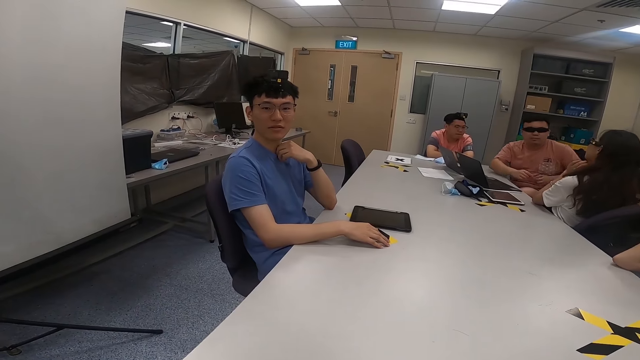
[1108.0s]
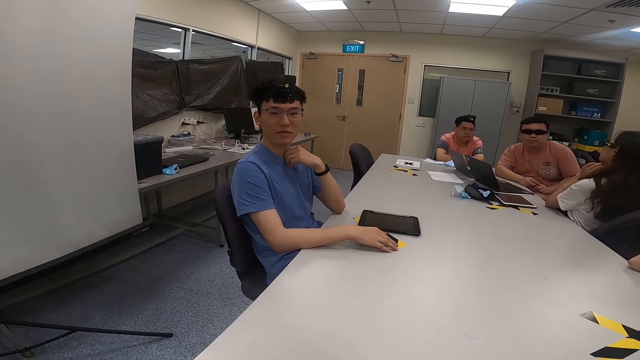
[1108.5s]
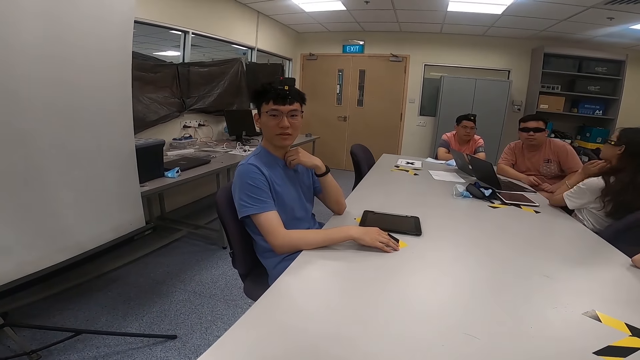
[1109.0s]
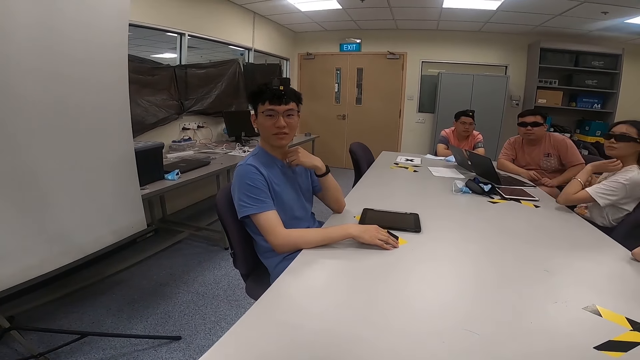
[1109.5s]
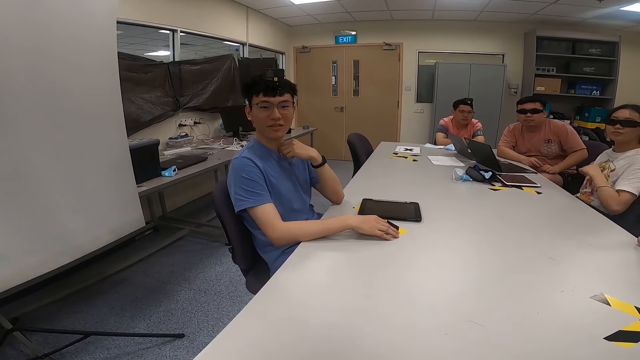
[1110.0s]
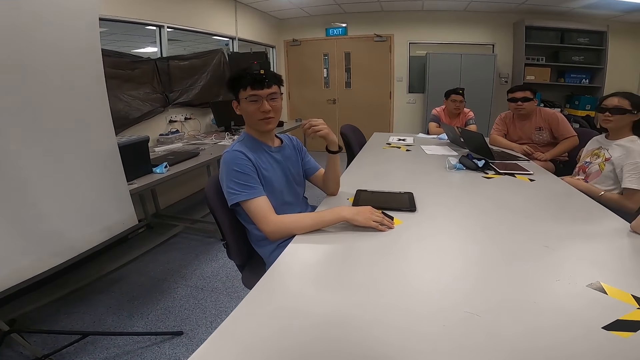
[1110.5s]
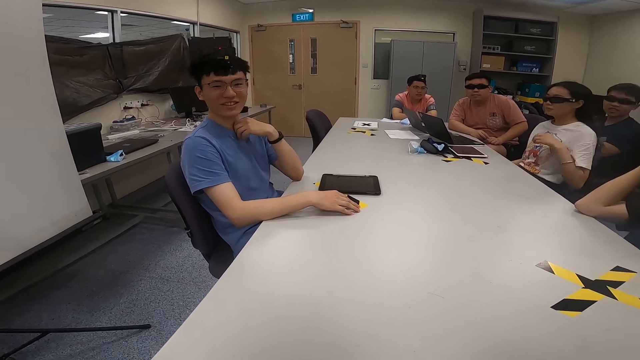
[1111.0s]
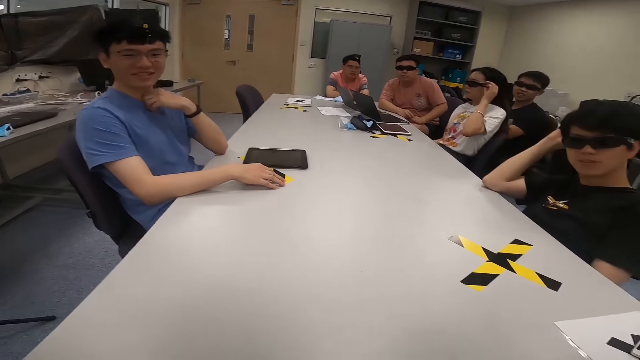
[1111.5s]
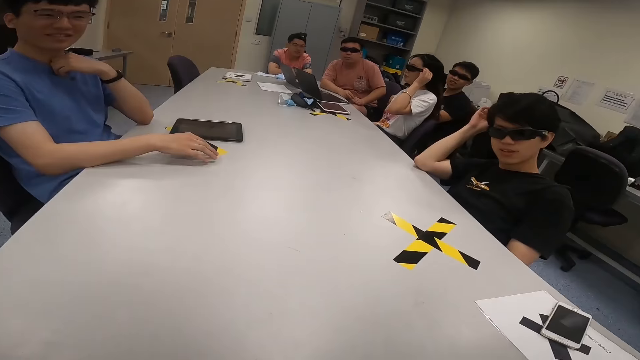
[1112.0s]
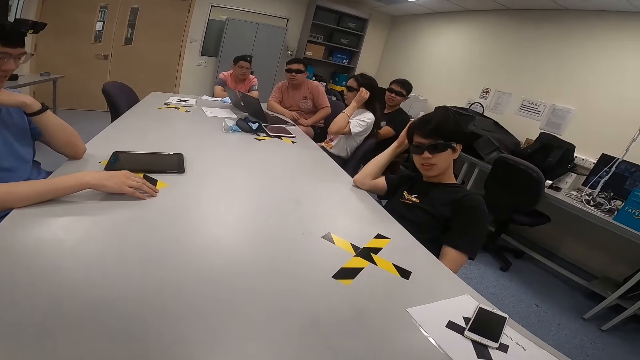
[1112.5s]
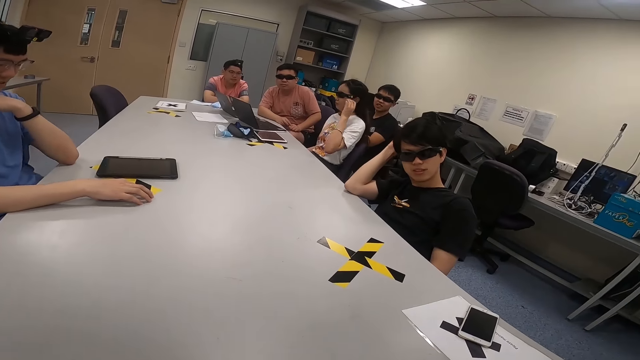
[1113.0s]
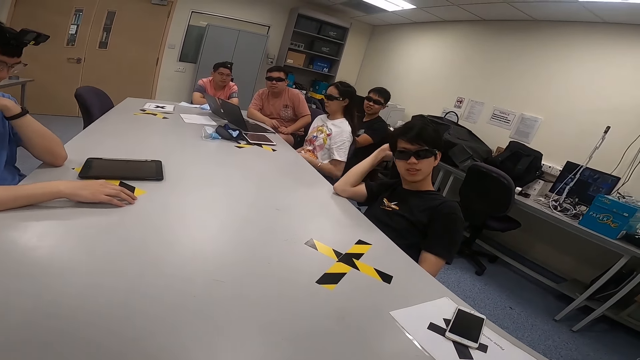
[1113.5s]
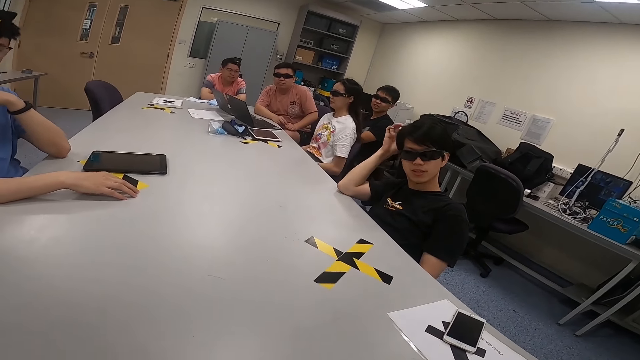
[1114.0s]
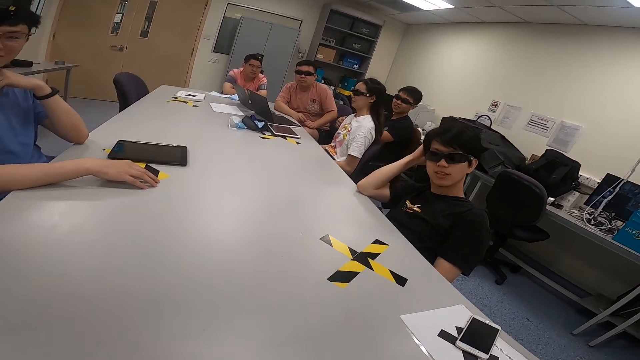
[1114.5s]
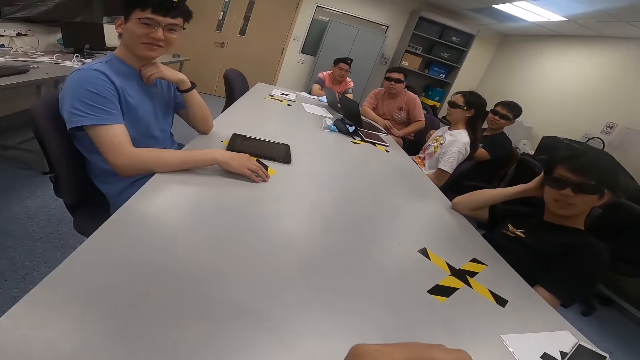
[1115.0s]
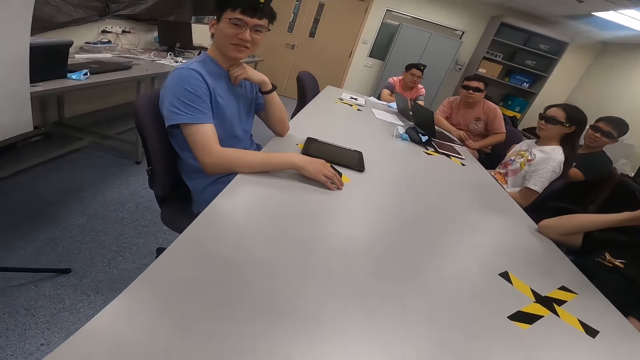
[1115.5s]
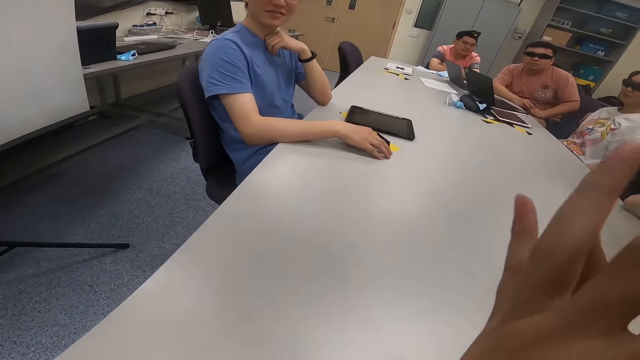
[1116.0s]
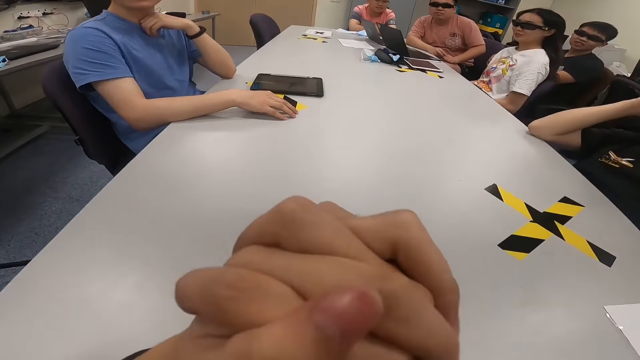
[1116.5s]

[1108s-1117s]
A man puts his right hand on the table. Another man leans on the table. A lady touches her sunglasses. The lady holds her glasses. Another man touches his hair. The camera wearer holds his hands together. He lifts both hands.

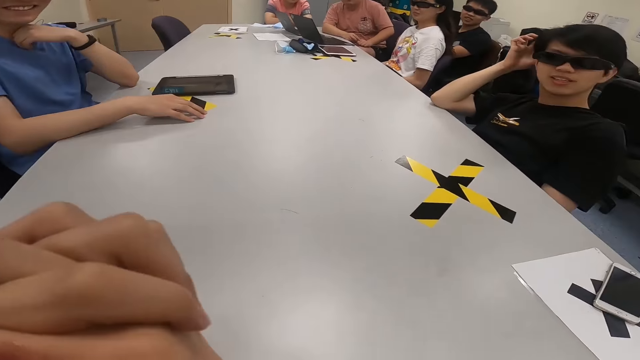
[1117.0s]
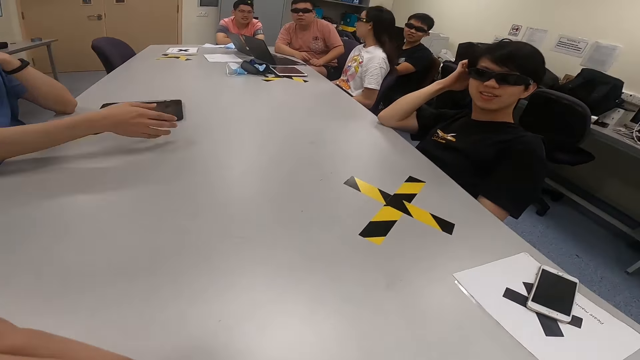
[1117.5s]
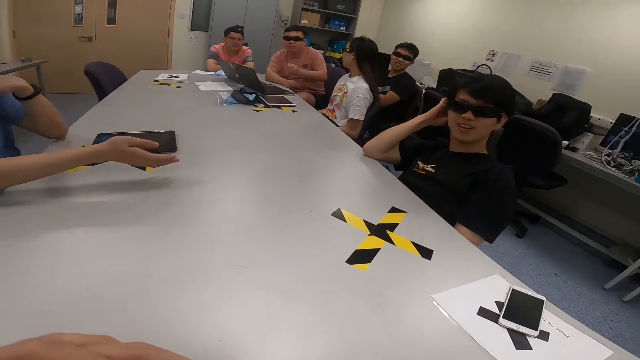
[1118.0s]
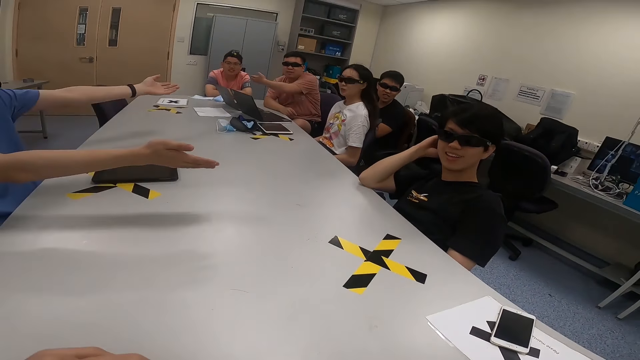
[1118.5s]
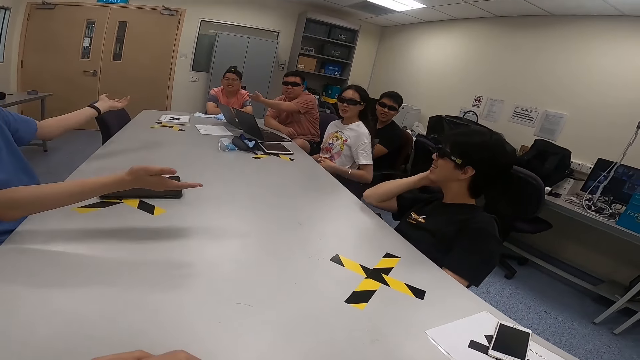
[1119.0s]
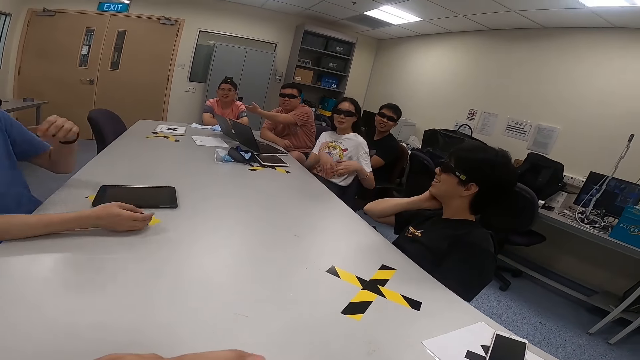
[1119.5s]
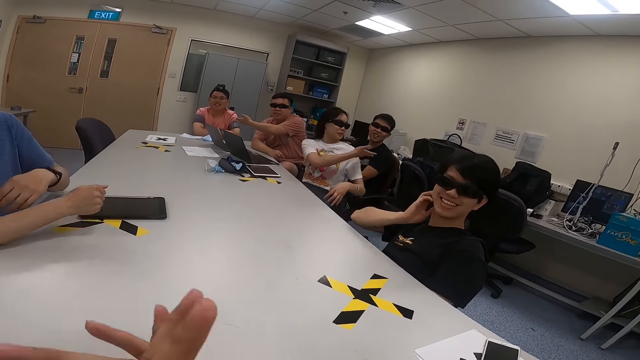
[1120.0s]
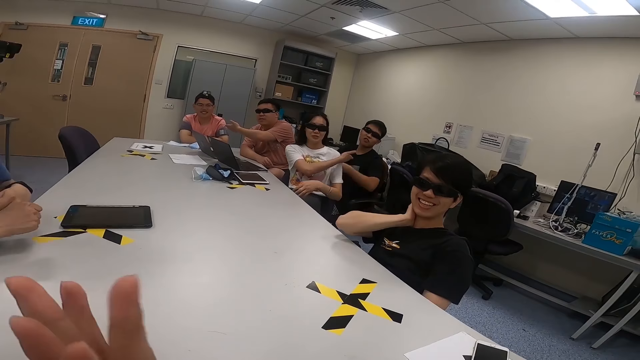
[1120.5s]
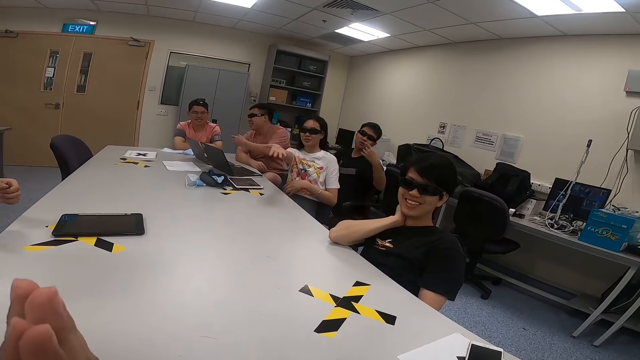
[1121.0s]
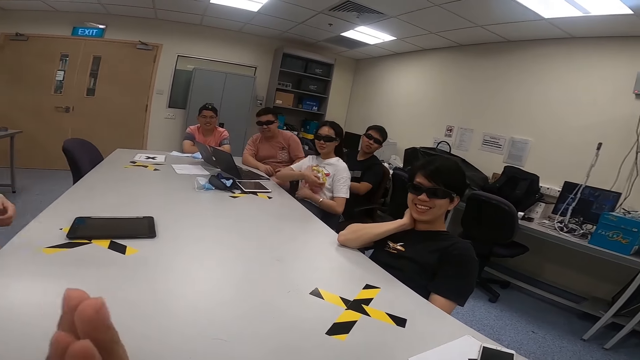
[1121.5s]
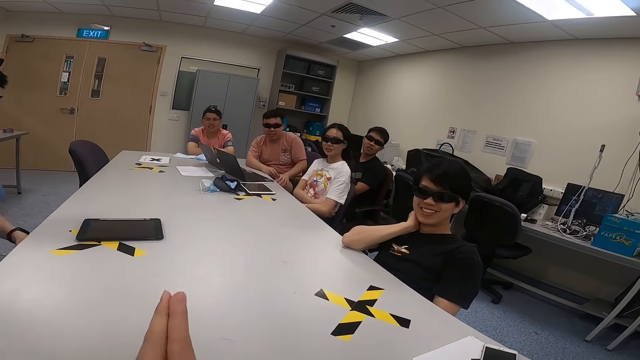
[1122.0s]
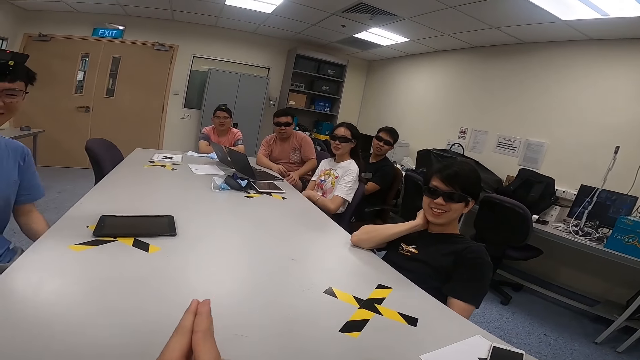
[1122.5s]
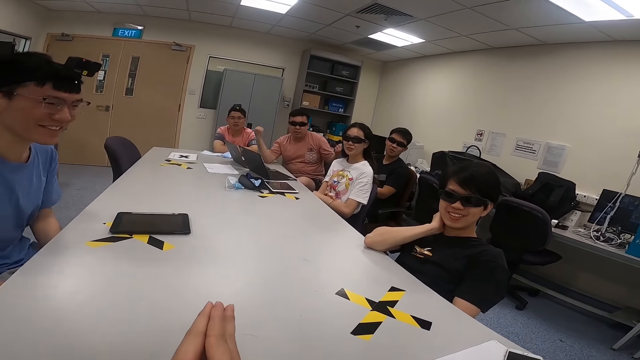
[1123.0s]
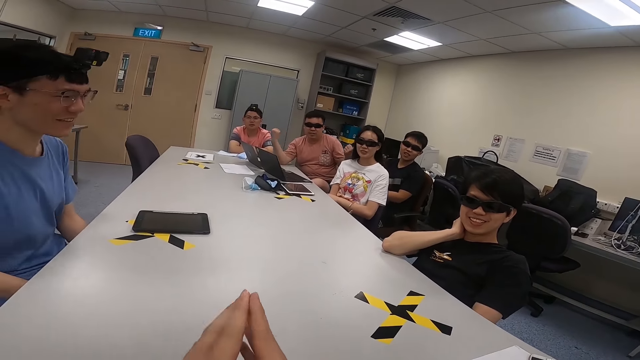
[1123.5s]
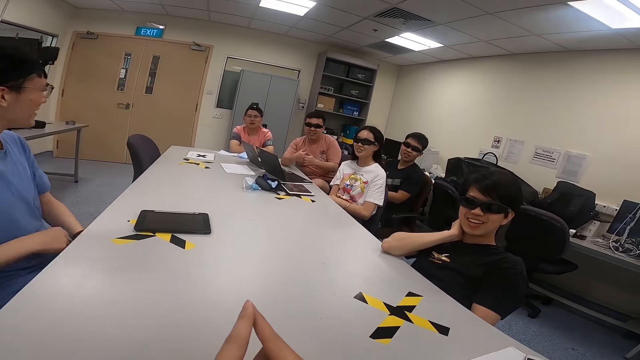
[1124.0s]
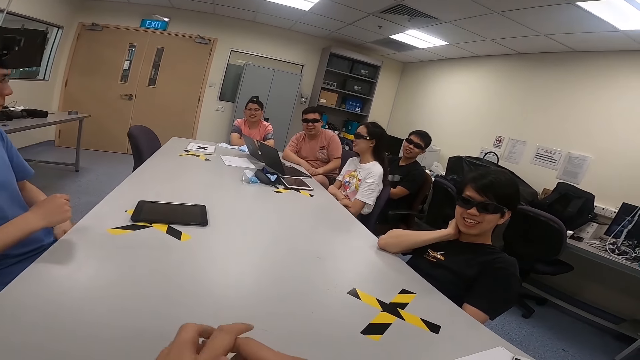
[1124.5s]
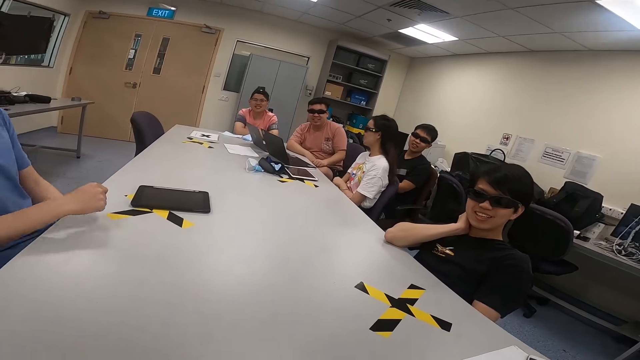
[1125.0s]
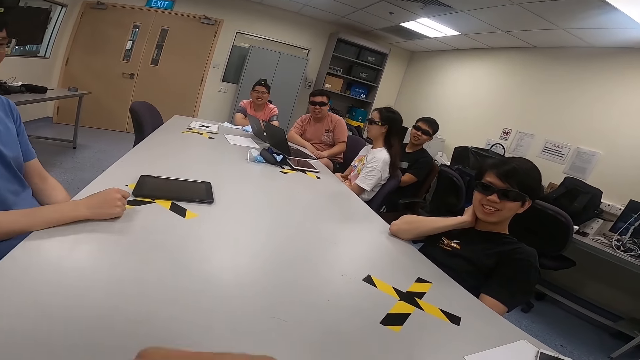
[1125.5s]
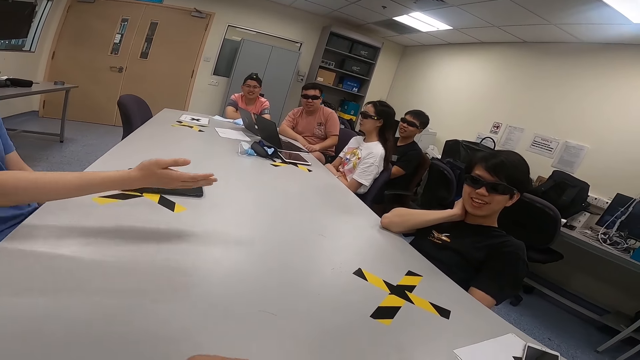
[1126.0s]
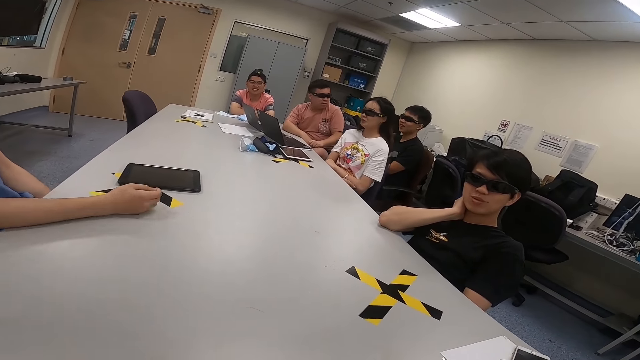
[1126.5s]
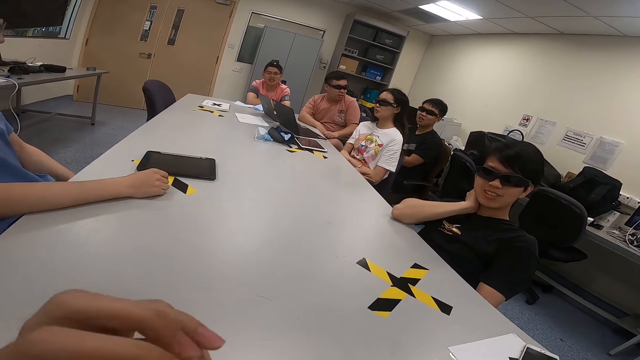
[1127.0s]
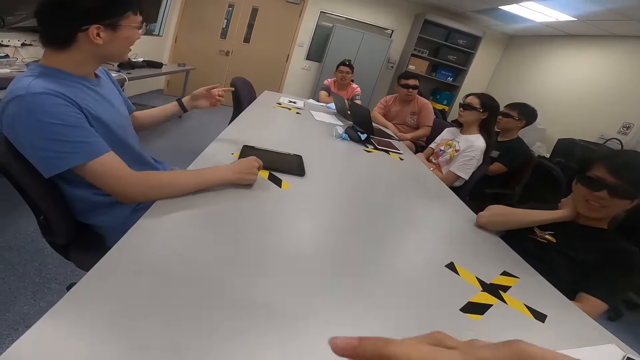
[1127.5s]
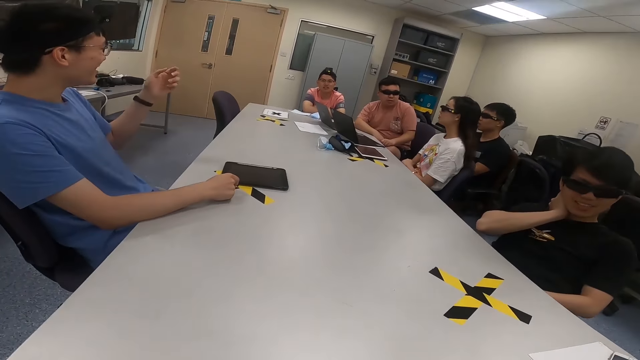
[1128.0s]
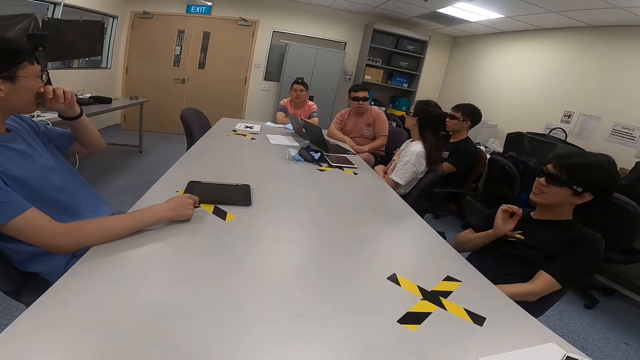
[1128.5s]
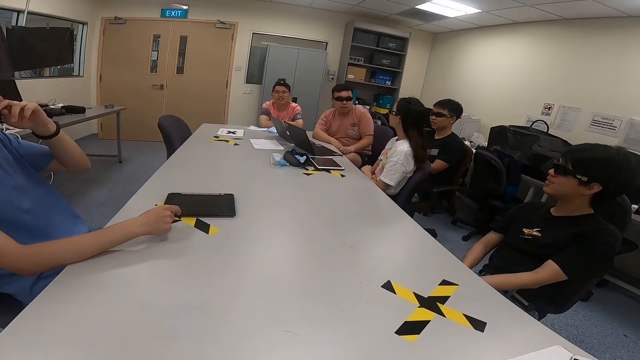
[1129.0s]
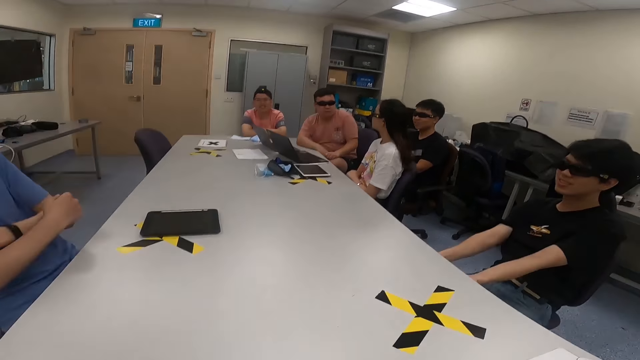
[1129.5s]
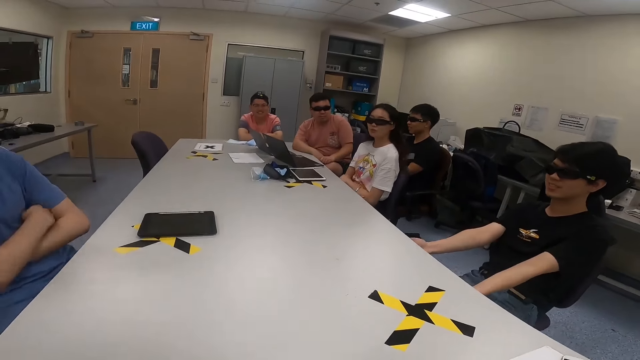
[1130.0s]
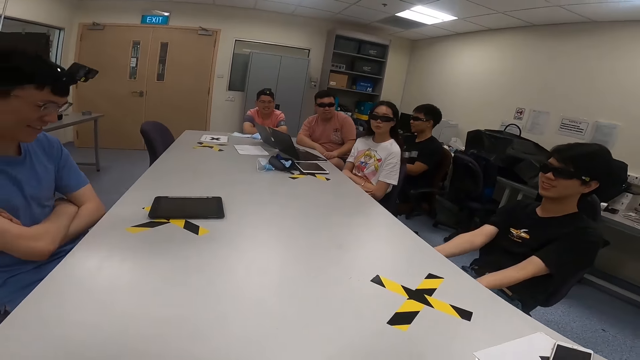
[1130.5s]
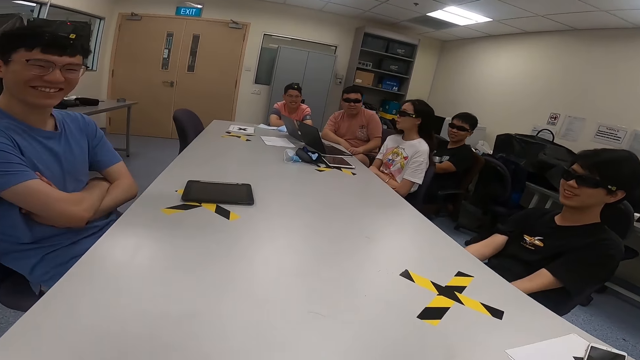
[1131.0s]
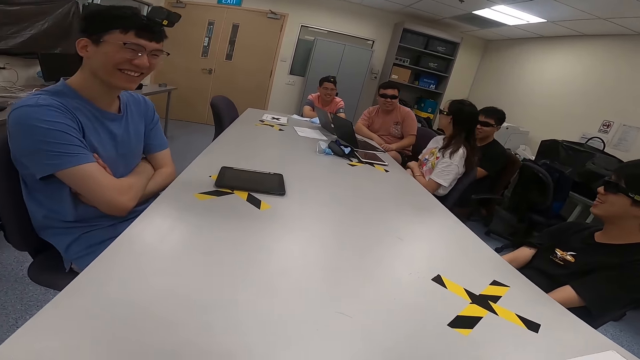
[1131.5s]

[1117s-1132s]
A man moves his hands. Another man moves his hands. A lady moves her hand. The lady points at a man. A man points at the second man. The camera wearer holds his hands together. Another man moves his hand. The camera wearer lifts both hands. The second man moves his hands. The first man puts his hand on the table. The camera wearer moves his hands. The first man moves his hand. A man moves with the chair.
